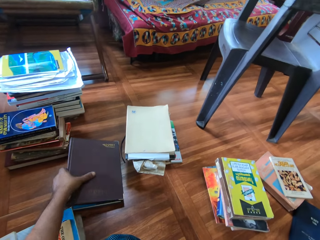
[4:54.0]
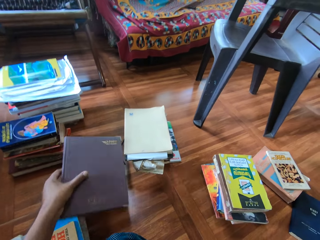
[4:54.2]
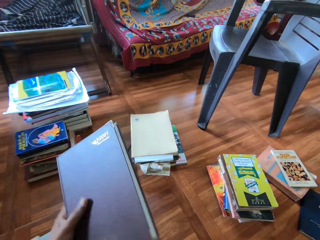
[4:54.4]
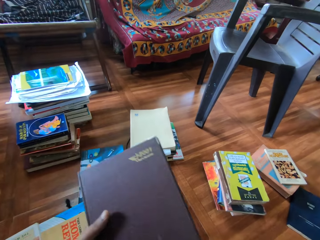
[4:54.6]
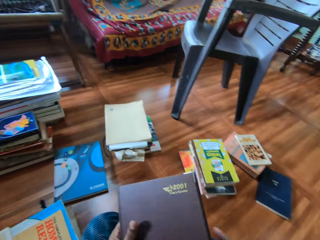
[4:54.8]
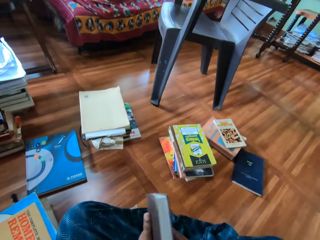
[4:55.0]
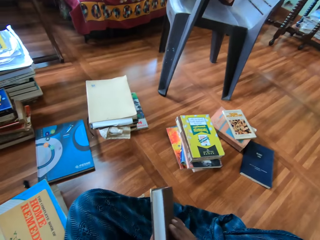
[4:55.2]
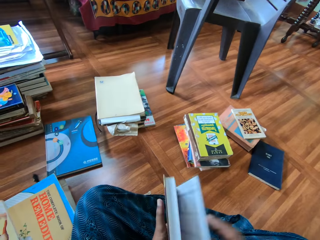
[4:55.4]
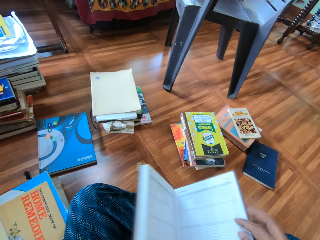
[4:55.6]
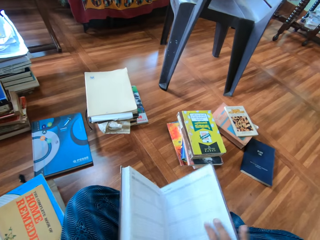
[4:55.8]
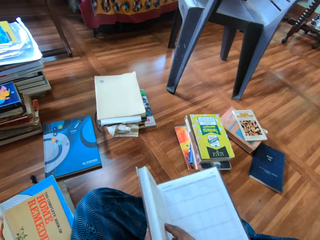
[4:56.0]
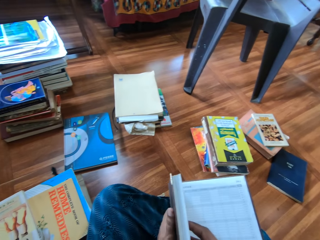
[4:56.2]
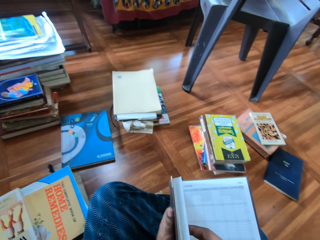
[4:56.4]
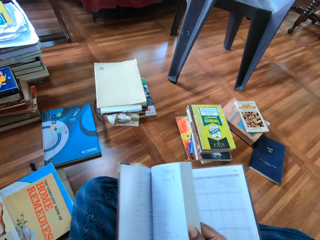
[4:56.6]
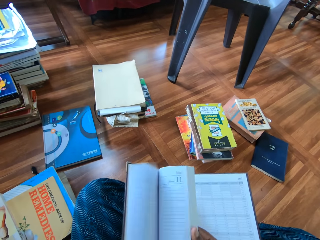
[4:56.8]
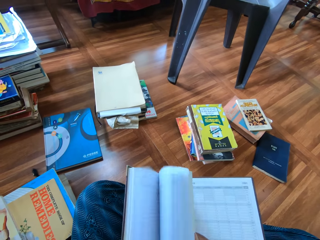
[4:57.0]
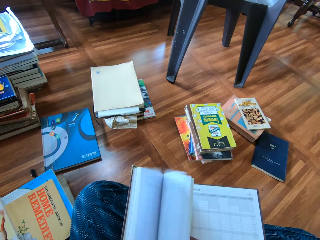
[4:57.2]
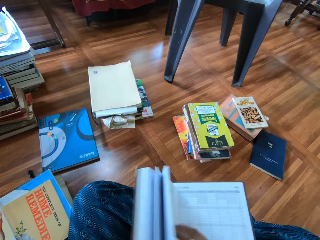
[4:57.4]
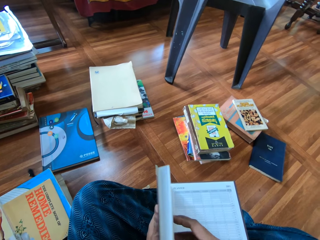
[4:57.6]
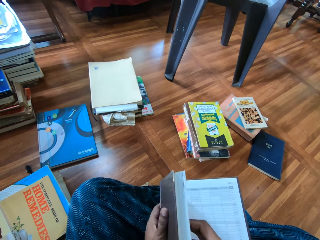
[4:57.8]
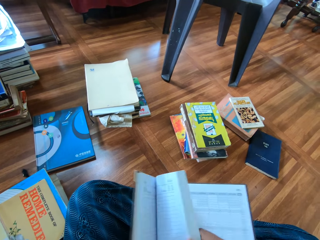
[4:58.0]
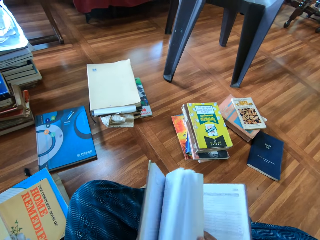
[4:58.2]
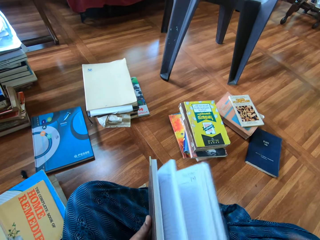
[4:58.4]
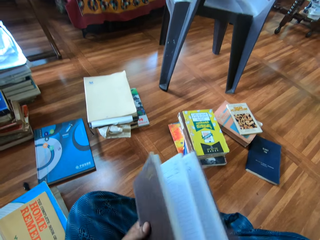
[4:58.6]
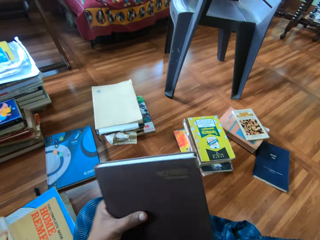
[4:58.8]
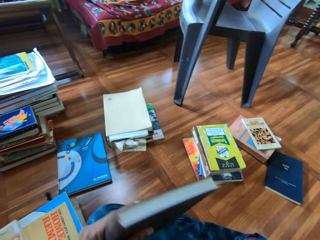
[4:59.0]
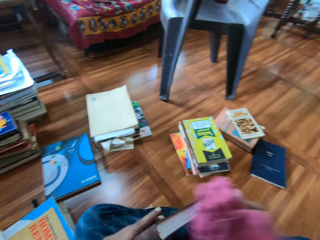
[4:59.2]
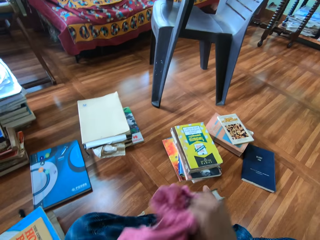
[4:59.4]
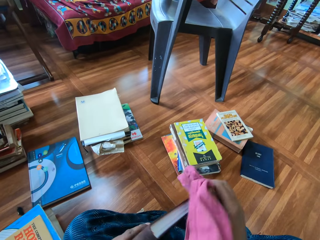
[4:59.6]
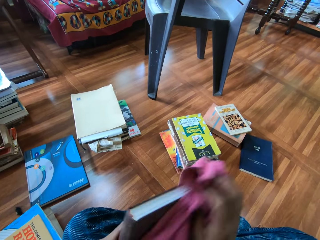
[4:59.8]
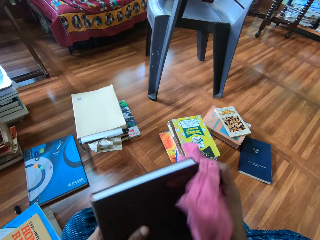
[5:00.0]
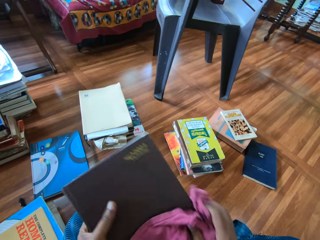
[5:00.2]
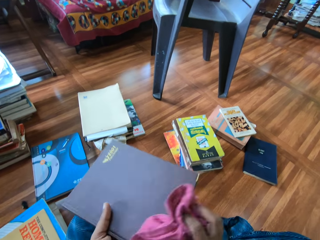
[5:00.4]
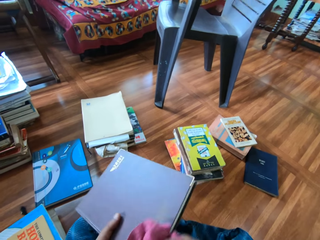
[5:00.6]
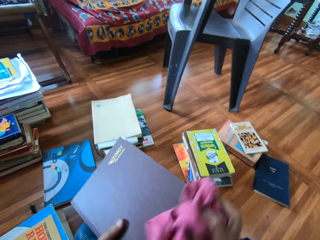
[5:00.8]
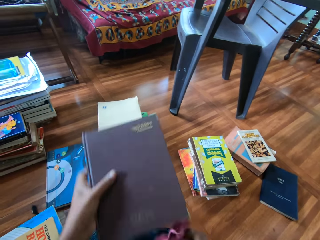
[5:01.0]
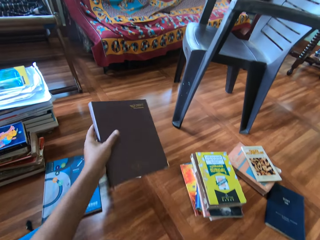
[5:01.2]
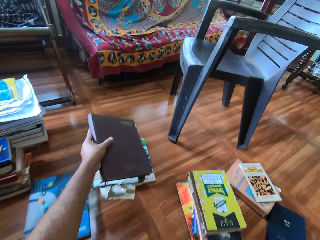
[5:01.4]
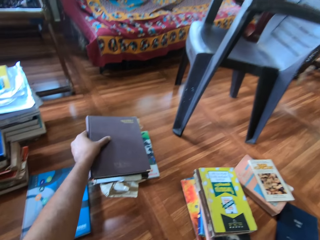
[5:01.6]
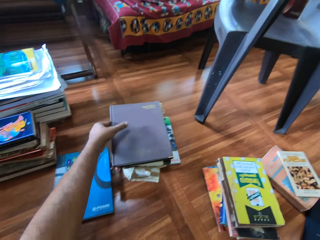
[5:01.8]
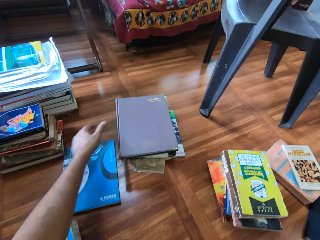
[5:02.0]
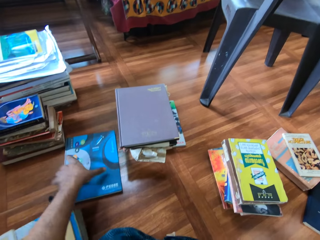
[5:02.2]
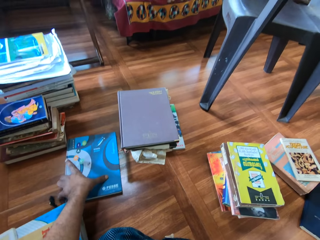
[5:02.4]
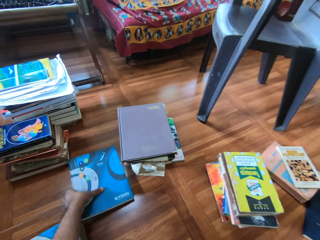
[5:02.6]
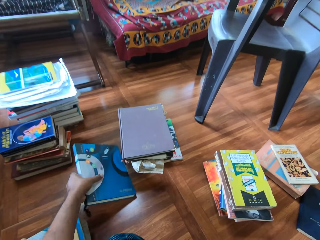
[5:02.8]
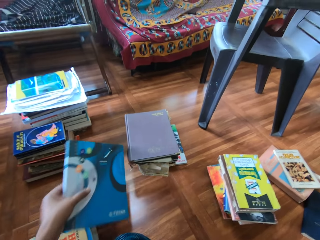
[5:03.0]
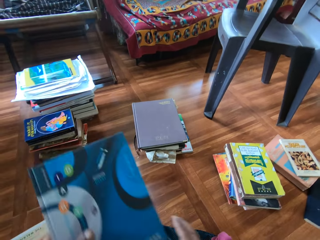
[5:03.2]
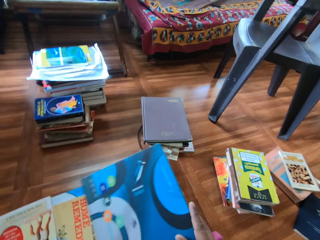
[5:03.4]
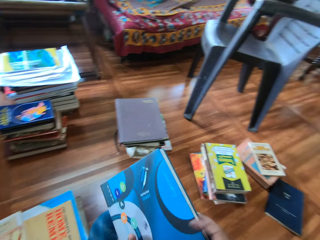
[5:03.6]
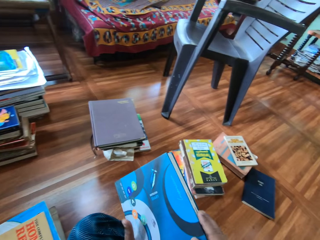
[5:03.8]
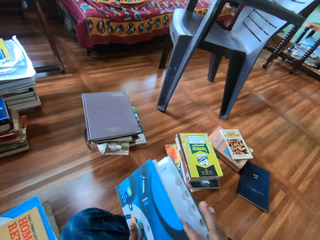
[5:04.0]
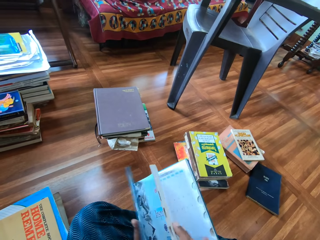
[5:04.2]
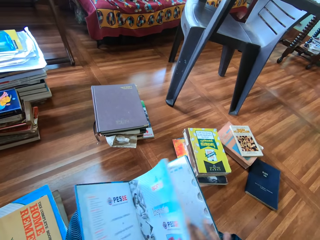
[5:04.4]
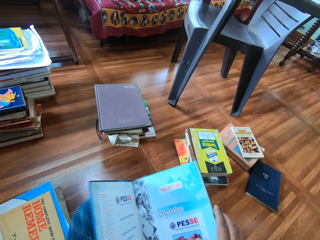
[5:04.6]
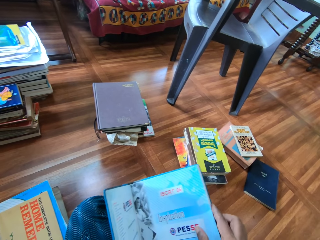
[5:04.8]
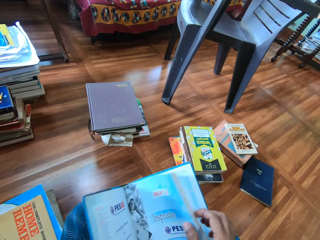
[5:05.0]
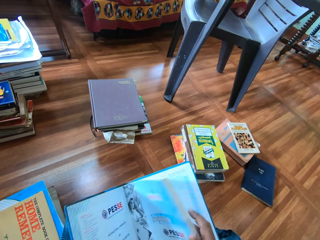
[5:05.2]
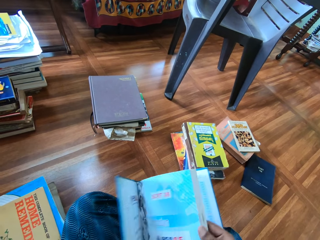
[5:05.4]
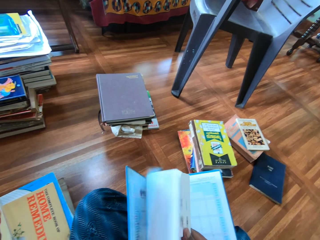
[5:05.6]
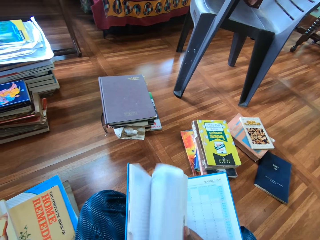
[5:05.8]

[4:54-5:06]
The camera wearer picks a book. He holds the book with both hands. He flips the pages of the book with both hands. He opens the book. He closes the book with his left hand. He picks the piece of cloth from the floor with his right hand. He cleans the book with the cloth in his right hand. He drops the piece of cloth on the floor with his right hand. He drops the book on the pile of books with his left hand. He picks a book from the floor with his left hand. He holds the book with both hands. He flips the pages of the book with his right hand. He opens the book.

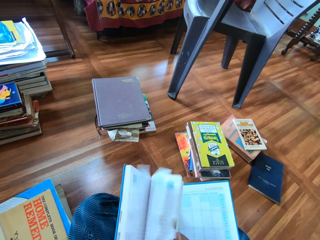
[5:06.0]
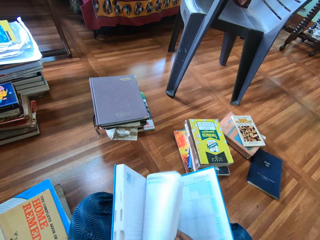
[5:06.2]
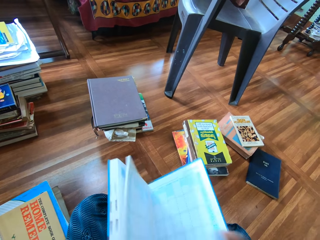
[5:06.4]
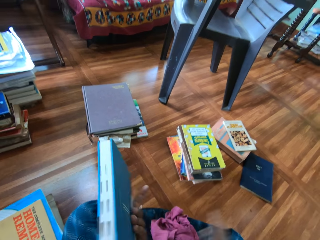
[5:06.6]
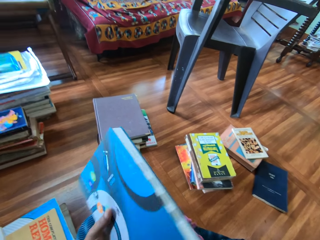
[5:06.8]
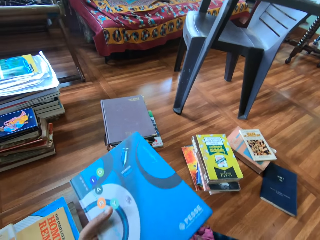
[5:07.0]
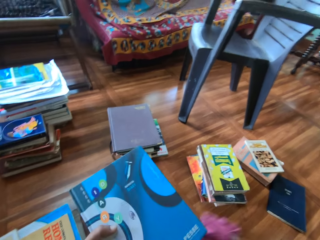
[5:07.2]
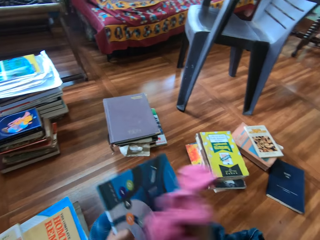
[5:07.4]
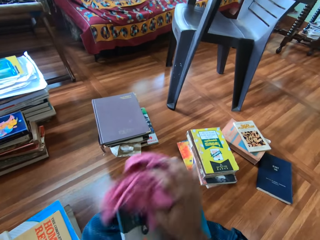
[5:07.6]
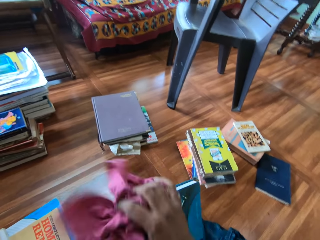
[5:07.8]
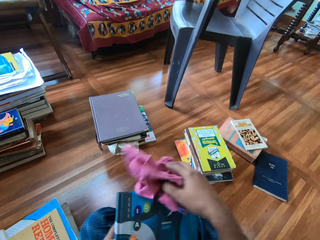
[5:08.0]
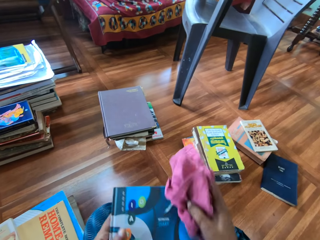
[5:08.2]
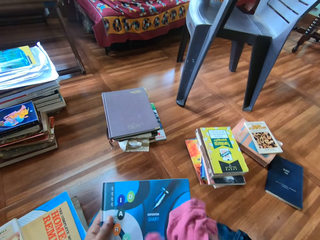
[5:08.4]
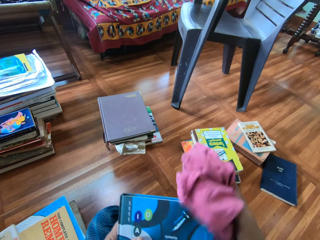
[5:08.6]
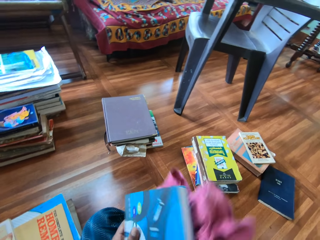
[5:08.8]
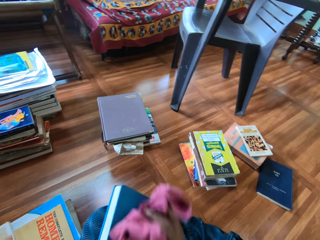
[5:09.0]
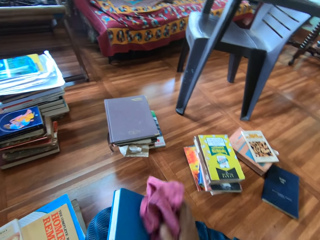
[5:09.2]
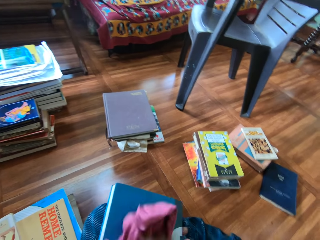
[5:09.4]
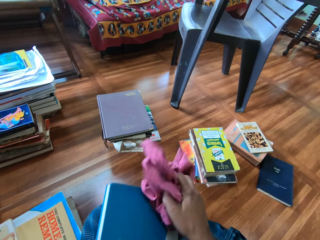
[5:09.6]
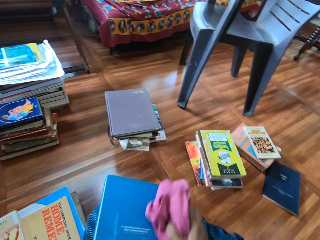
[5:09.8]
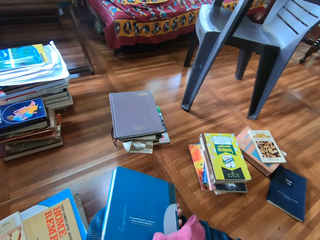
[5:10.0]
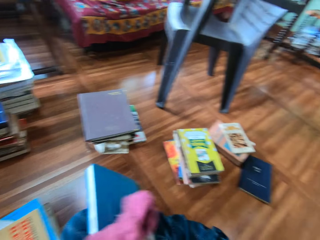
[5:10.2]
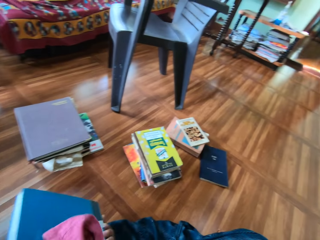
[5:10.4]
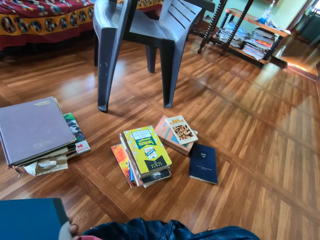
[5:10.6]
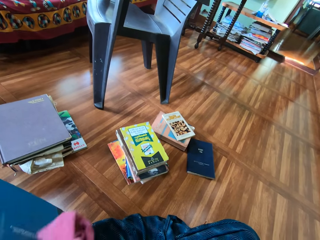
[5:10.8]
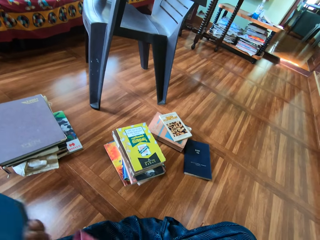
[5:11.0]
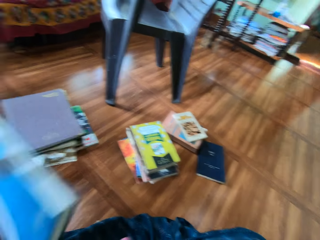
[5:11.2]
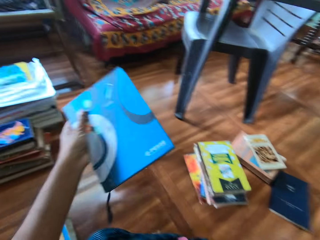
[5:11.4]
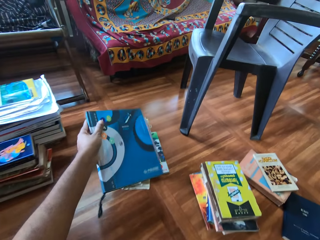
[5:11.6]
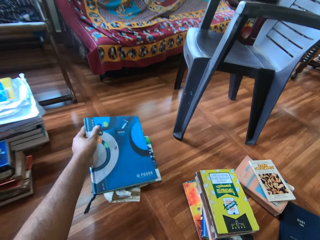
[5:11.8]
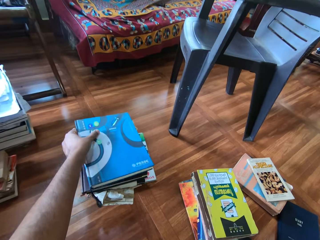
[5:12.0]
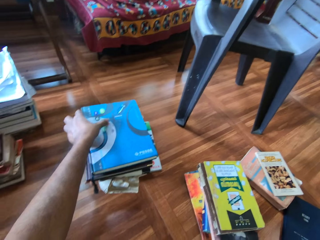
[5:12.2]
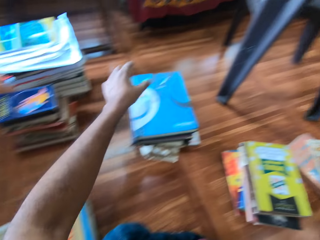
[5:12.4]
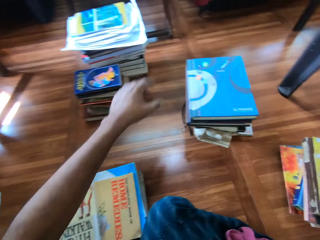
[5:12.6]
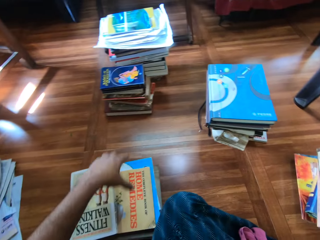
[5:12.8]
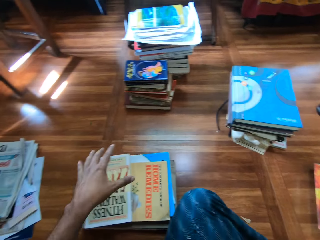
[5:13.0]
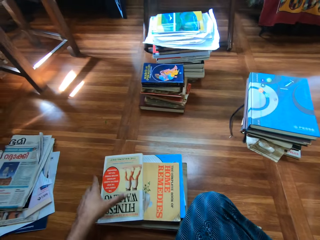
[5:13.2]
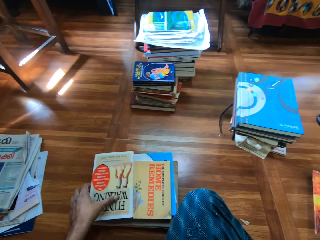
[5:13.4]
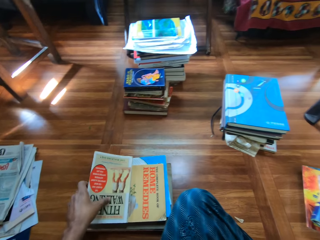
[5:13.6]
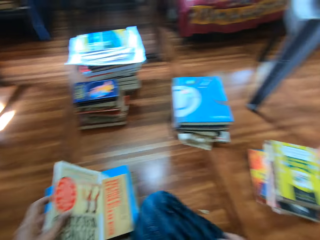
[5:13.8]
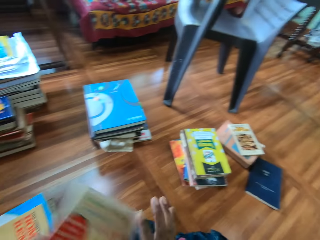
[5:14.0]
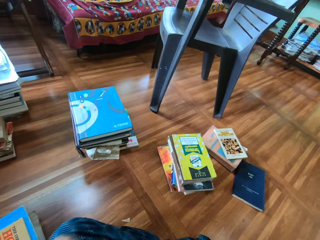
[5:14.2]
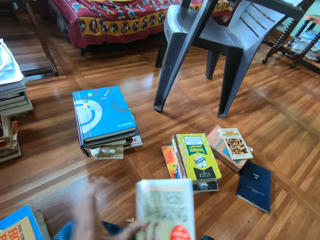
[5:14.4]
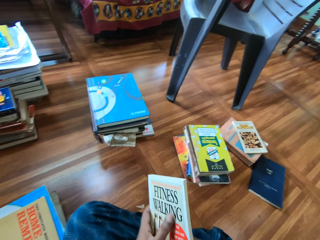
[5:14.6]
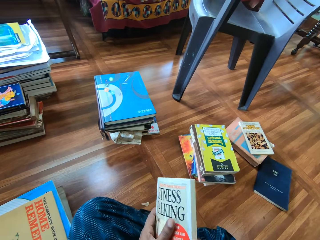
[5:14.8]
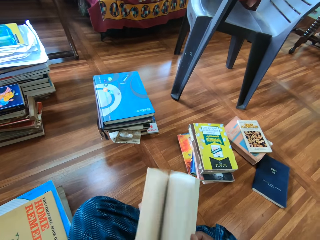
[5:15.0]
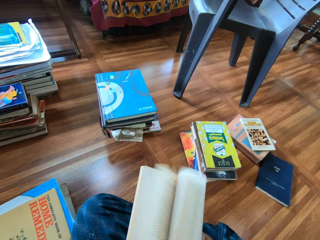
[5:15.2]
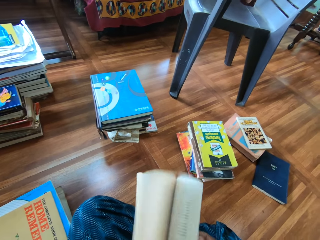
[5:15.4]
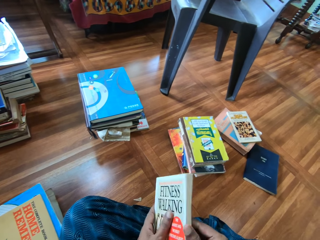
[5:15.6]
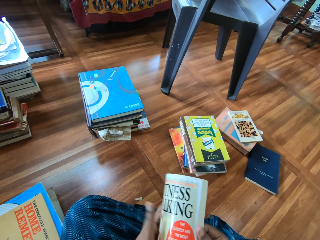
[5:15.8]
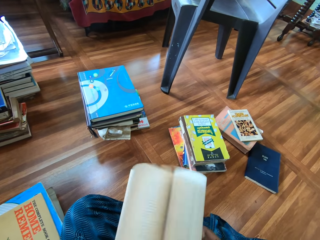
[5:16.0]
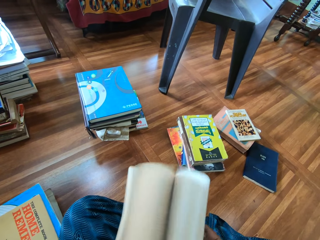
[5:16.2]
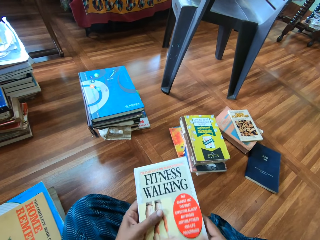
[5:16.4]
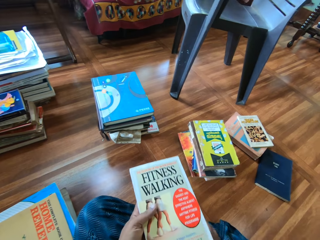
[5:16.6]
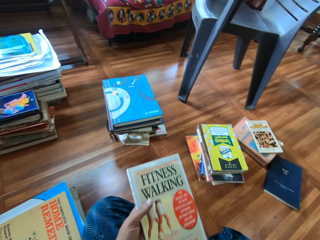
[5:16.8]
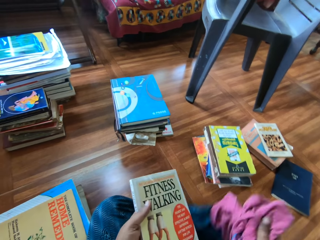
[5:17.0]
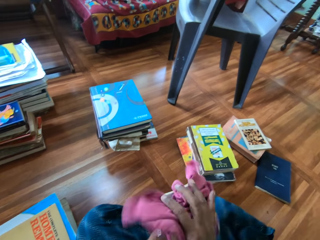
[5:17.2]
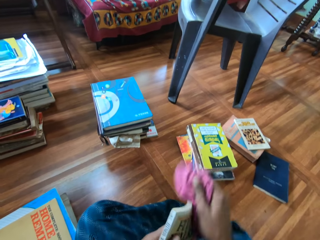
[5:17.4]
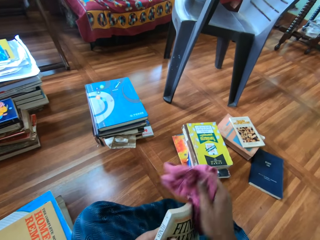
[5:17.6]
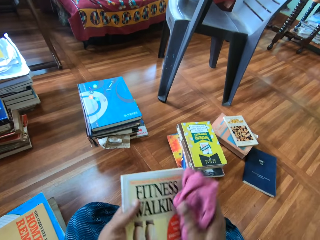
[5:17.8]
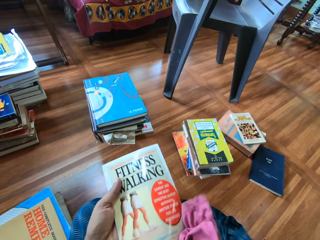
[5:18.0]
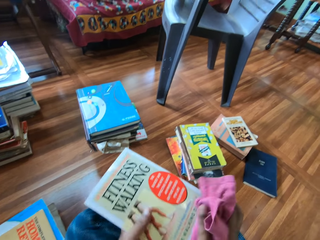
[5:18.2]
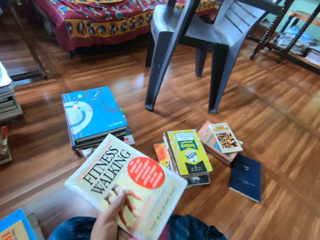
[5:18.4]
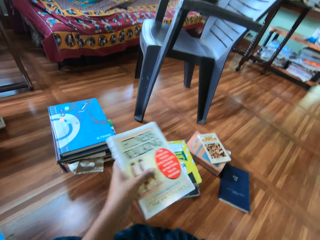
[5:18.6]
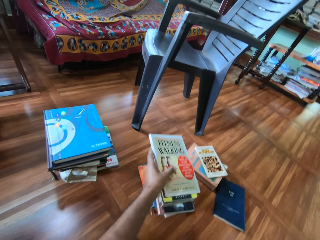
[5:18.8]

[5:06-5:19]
The camera wearer closes the book with his left hand. He picks the piece of cloth from the floor with his right hand. He cleans the book with the cloth in his right hand. He drops the book on the pile of books with his left hand. He picks a book from the floor with his left hand. He holds the book with both hands. He flips the pages of the book with both hands. He opens the book. He picks the piece of cloth from the floor with his right hand. He cleans the book with the cloth in his right hand.
